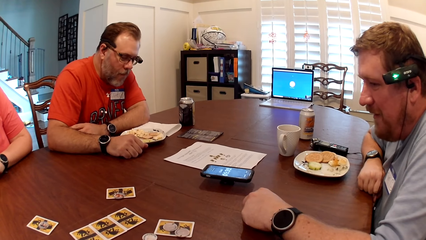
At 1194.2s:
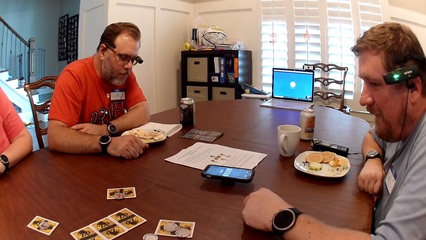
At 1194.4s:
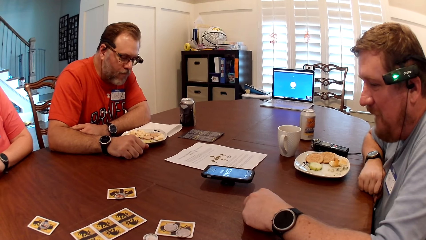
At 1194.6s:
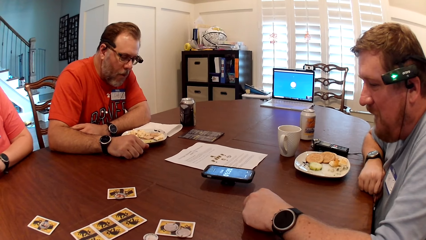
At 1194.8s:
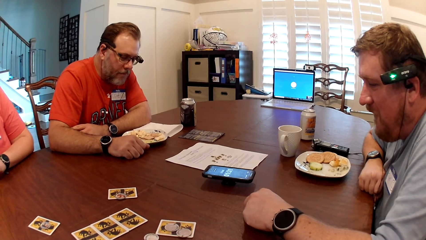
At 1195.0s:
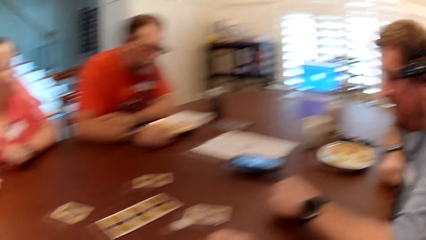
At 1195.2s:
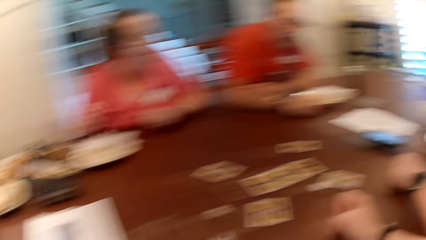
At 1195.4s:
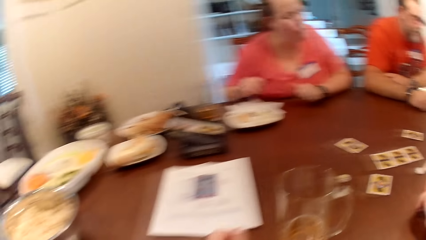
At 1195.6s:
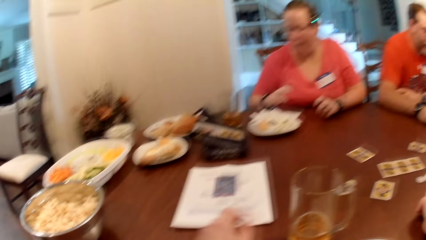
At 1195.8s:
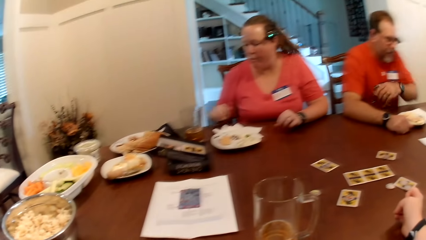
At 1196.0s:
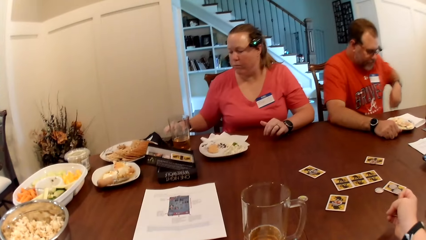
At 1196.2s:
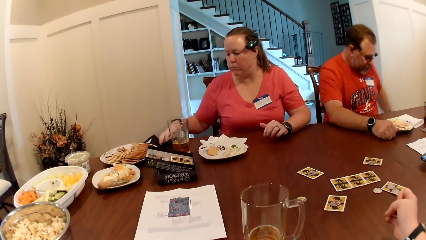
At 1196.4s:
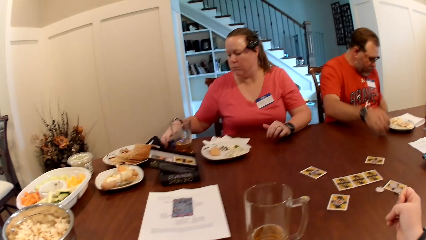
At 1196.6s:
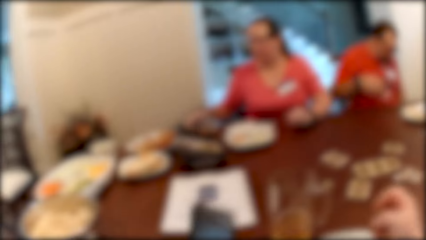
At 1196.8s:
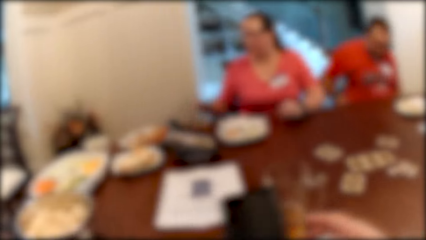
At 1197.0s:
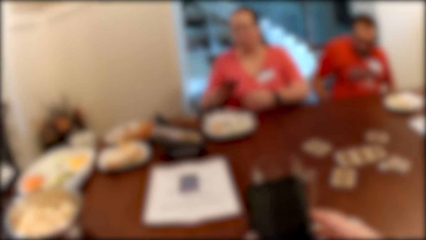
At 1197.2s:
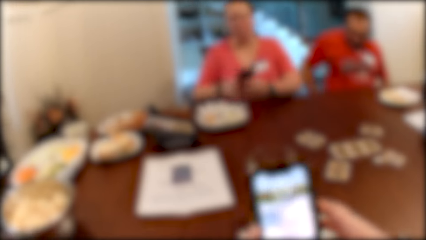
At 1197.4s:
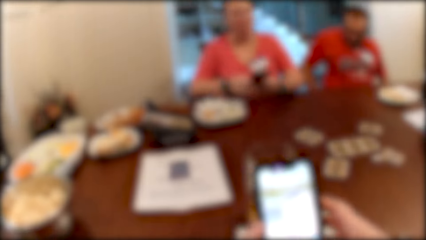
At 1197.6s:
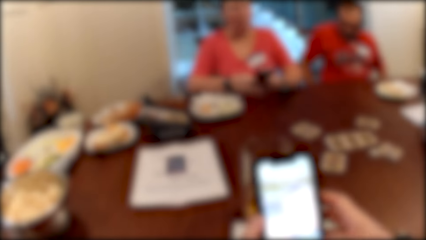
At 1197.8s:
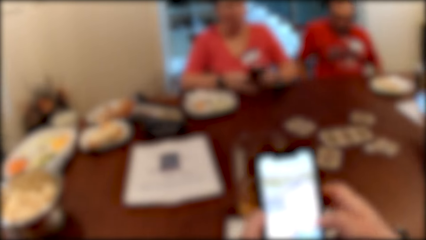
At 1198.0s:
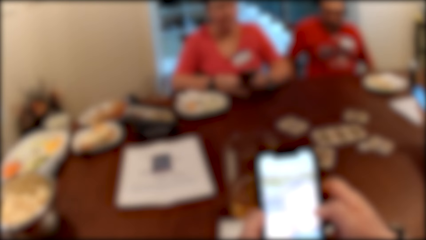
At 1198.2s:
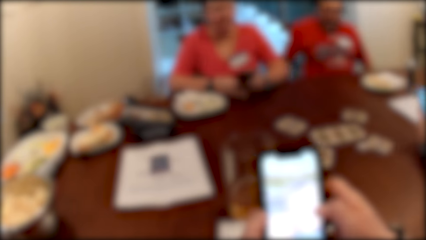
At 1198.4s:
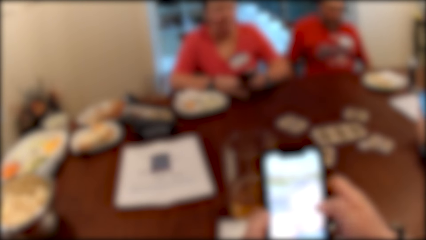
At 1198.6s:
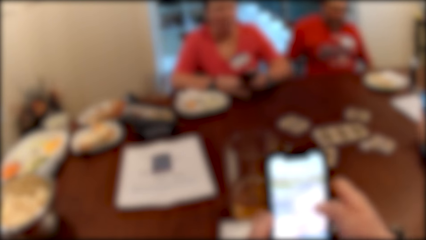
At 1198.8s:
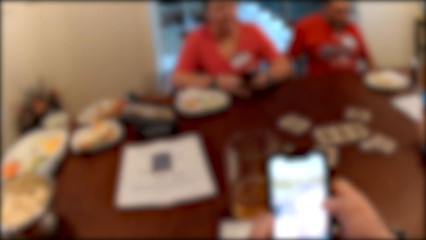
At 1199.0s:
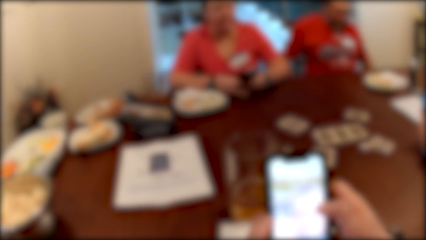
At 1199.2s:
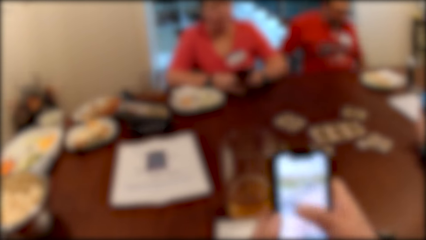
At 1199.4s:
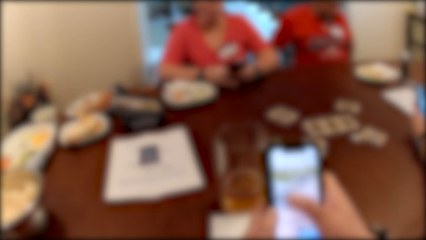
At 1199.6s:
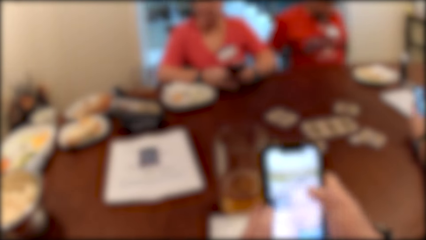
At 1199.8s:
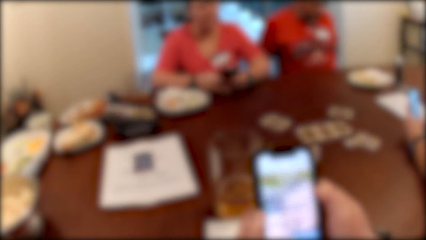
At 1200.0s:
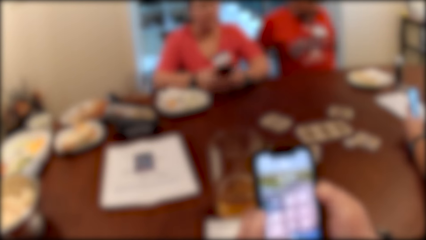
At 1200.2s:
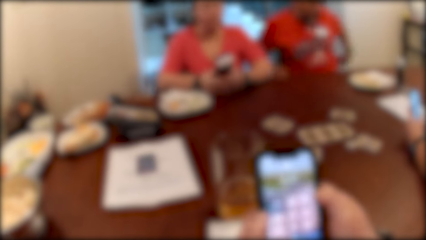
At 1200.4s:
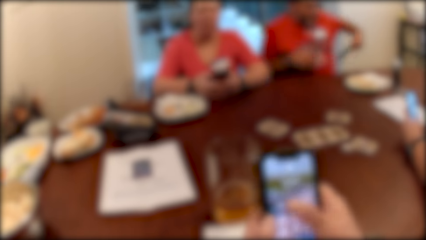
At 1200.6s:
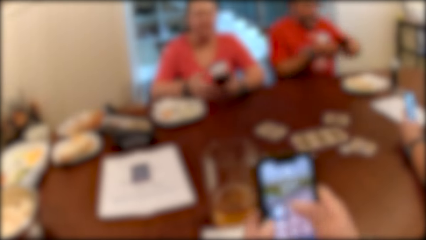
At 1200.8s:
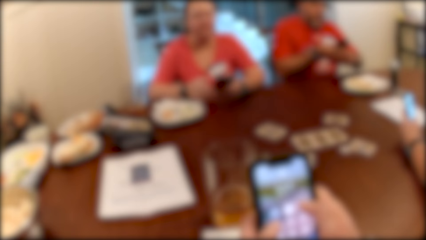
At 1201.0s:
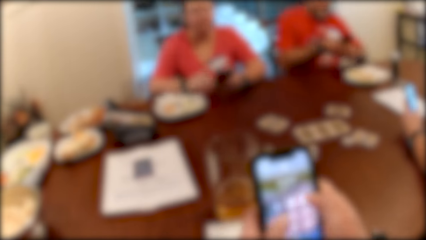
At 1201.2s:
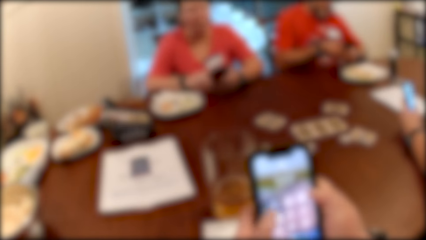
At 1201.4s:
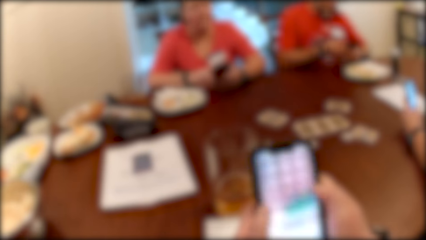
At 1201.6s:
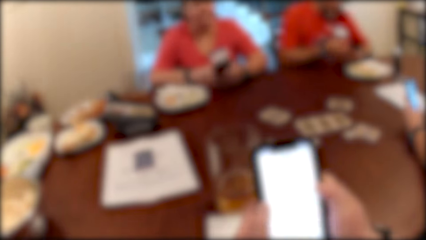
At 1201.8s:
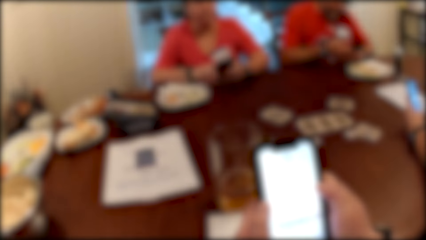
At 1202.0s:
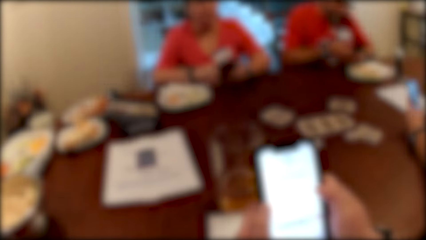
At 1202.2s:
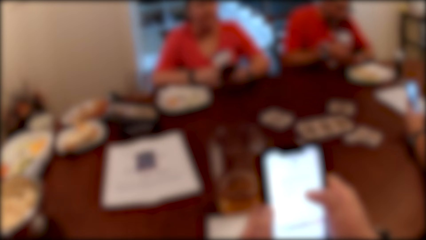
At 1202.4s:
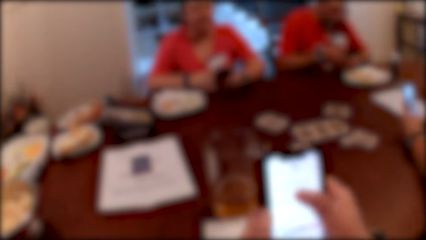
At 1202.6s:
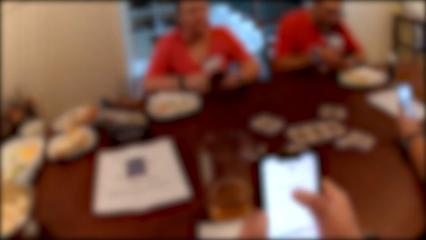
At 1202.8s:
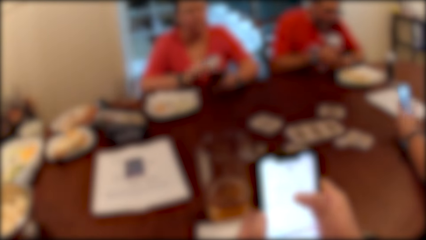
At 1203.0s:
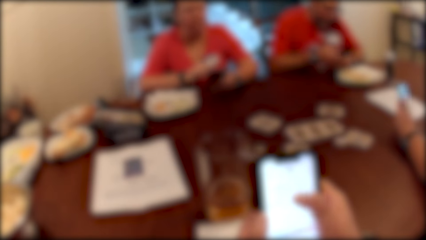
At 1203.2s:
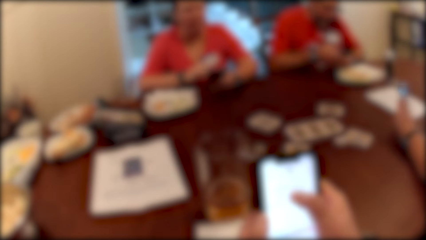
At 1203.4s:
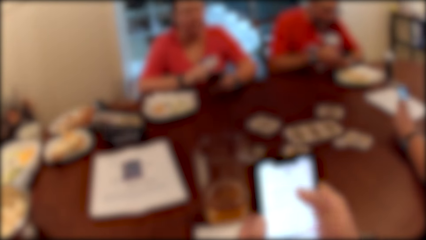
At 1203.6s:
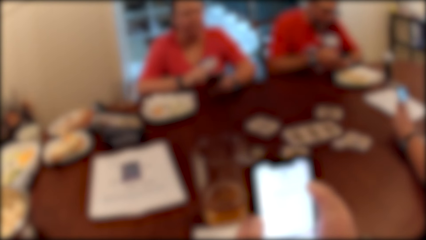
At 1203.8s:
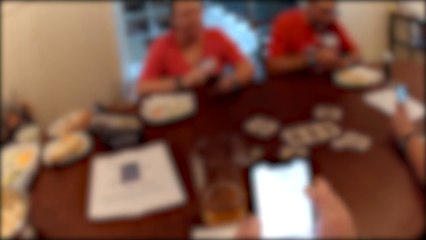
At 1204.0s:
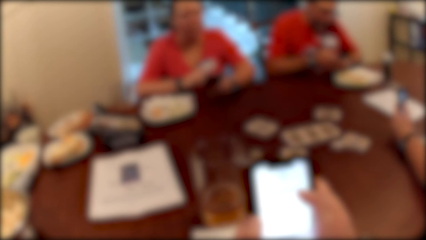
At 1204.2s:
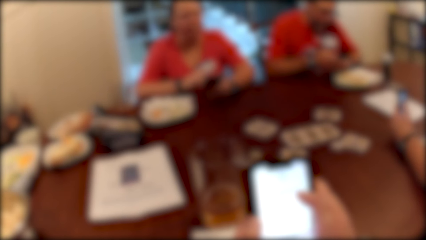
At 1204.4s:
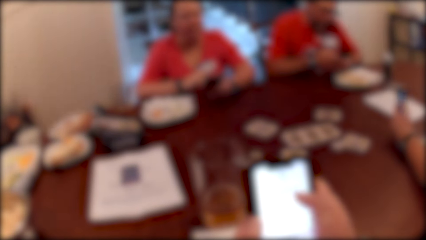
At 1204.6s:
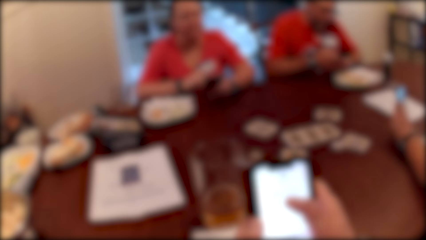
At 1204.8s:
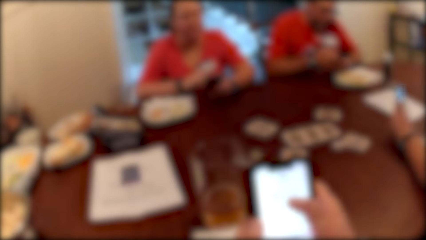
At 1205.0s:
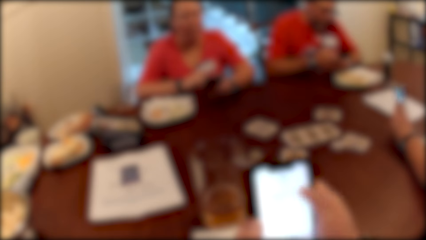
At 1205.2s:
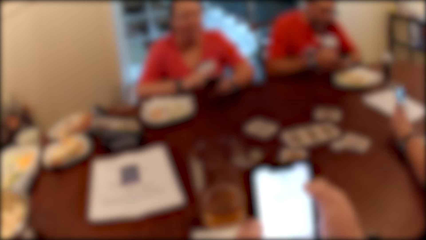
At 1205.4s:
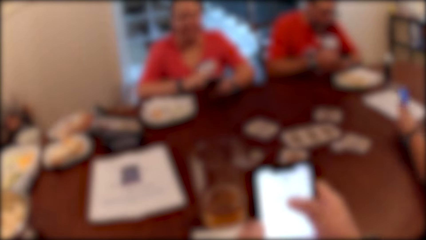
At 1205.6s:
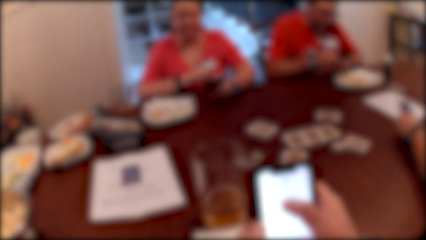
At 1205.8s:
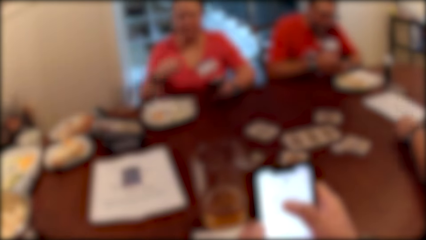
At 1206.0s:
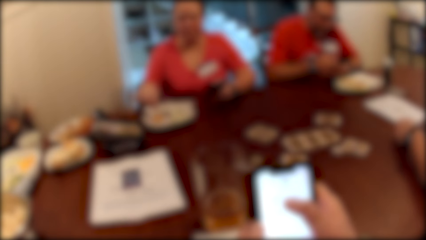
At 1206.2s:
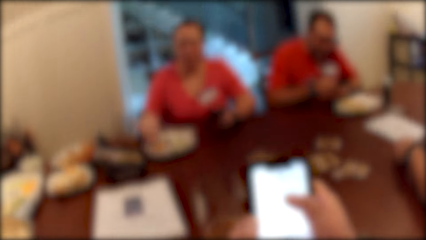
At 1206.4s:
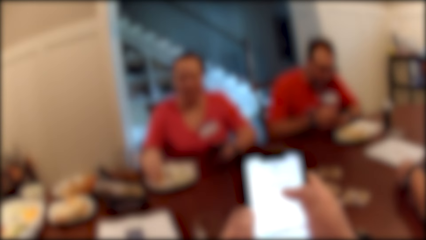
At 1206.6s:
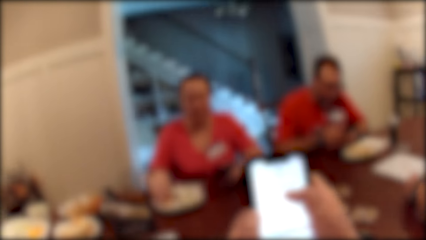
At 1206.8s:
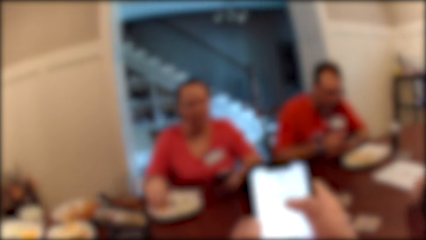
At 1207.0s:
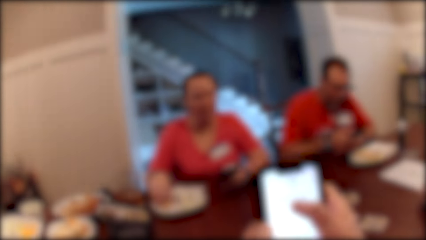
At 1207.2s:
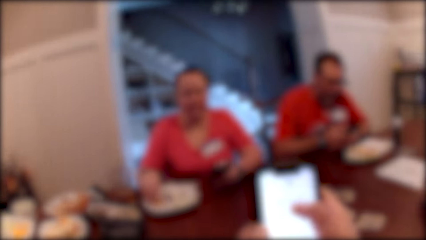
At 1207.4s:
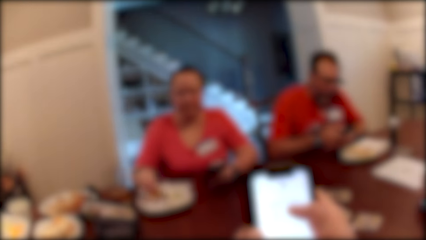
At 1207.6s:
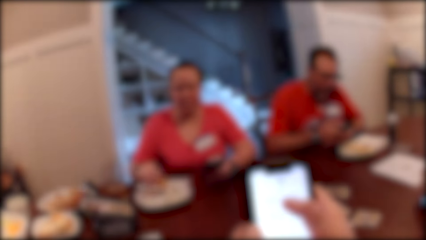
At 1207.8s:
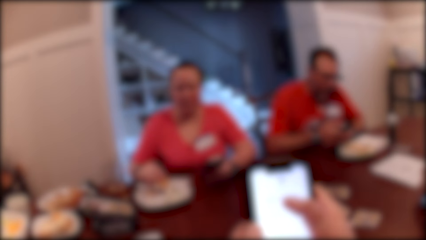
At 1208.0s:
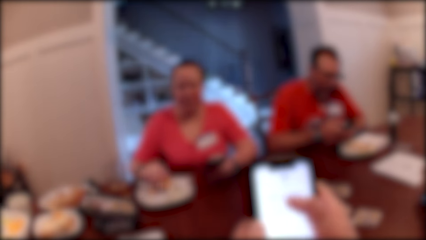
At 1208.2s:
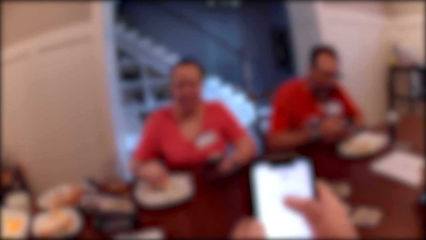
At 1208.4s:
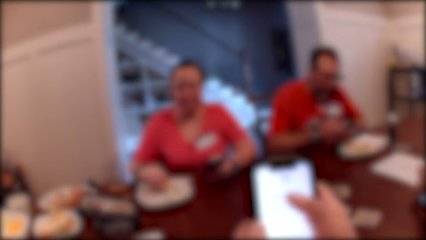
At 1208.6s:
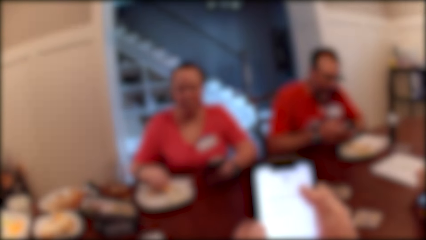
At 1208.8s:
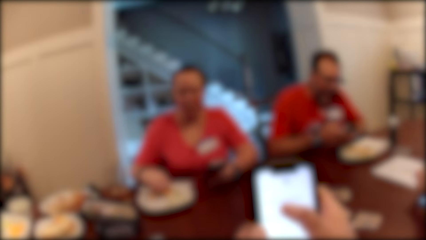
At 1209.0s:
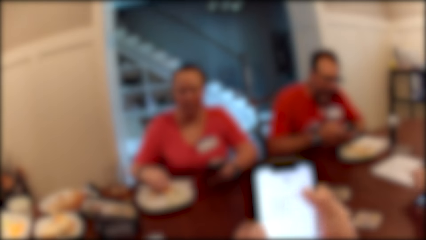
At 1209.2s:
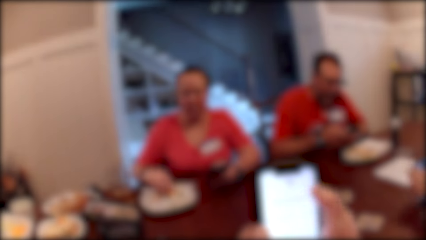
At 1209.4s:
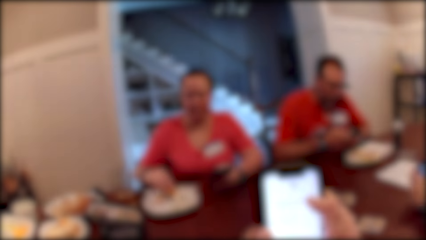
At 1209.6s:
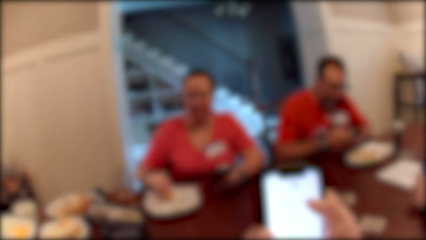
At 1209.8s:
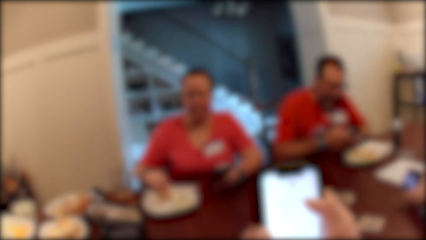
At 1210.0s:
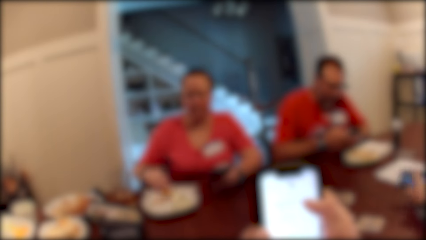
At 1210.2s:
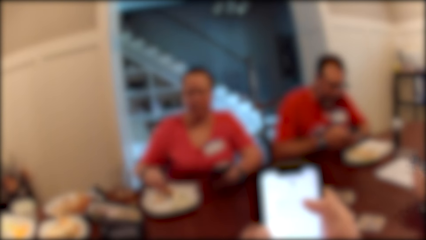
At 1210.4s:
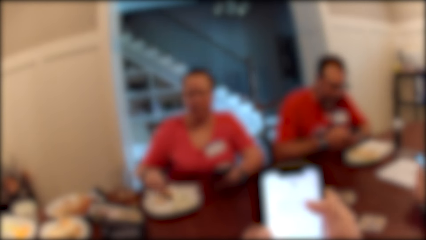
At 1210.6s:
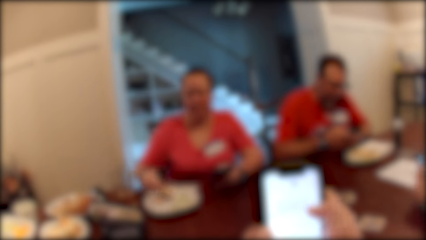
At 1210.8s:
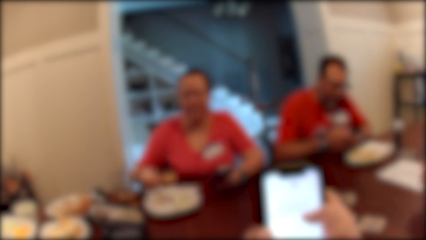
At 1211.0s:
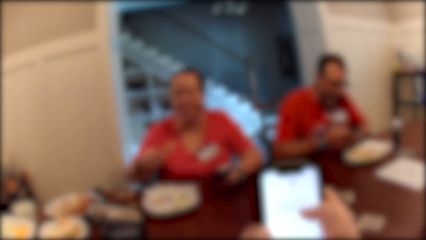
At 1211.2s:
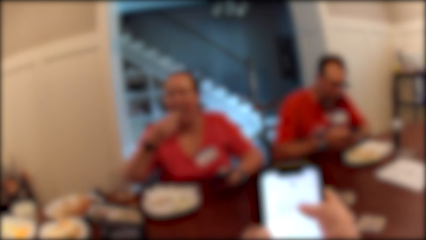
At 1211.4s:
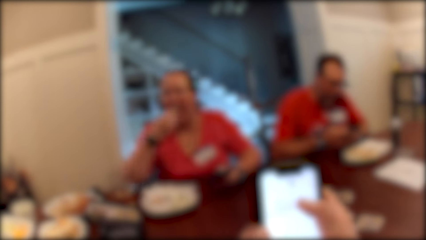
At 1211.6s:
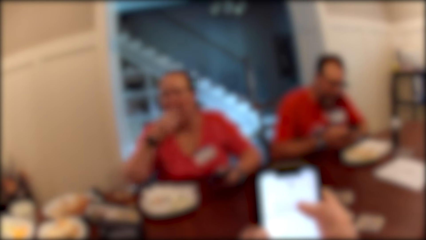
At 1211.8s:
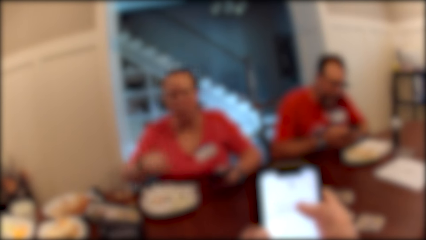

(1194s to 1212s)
The camera wearer picks up a phone from the table with her left hand. The woman picks up a phone from the table with her right hand. The camera wearer operates the phone with her hands. The woman operates the phone with her hands. The man picks up a phone from his pocket with his right hand. The man operates the phone with his hands. The woman eats fruit salad from the plate with her right hand. Another man operates a phone with his hands.
